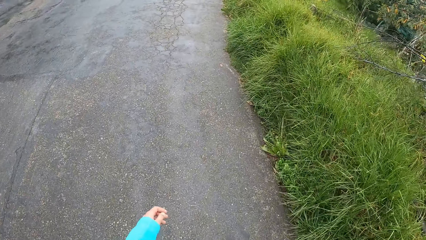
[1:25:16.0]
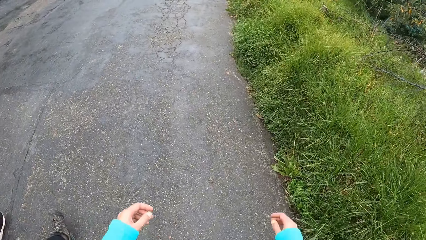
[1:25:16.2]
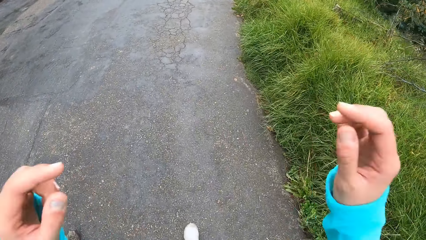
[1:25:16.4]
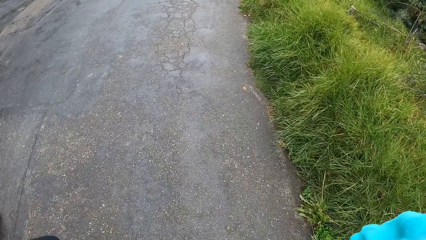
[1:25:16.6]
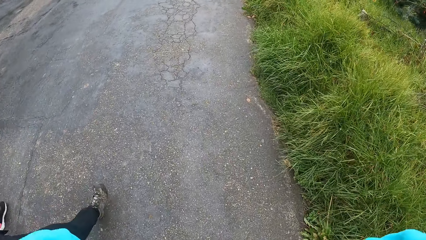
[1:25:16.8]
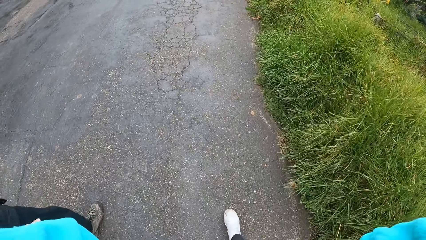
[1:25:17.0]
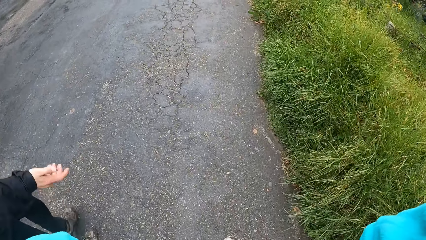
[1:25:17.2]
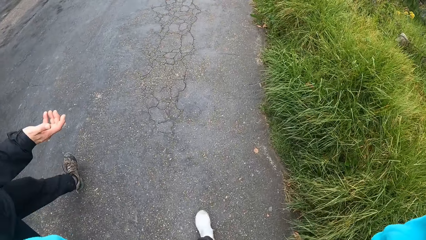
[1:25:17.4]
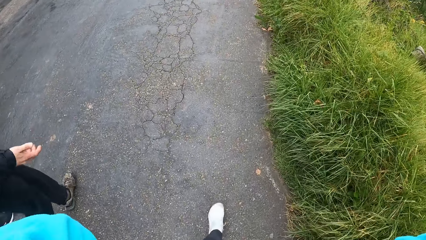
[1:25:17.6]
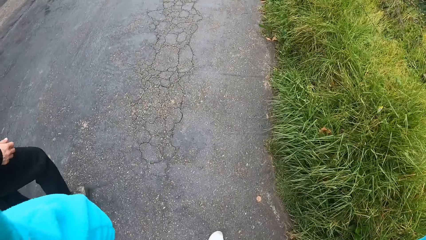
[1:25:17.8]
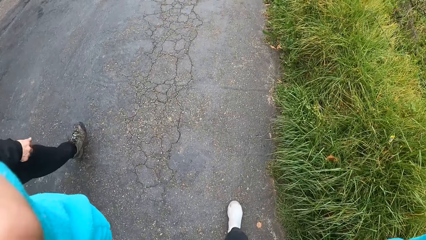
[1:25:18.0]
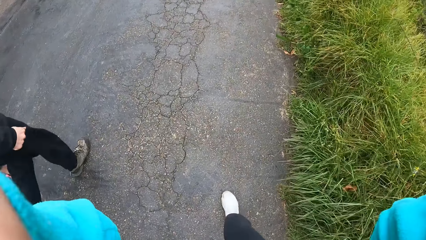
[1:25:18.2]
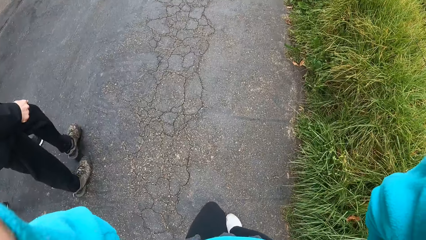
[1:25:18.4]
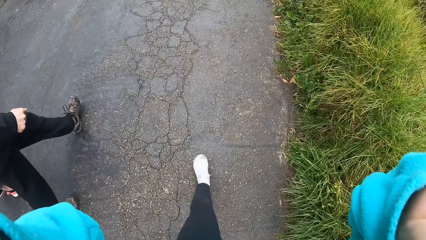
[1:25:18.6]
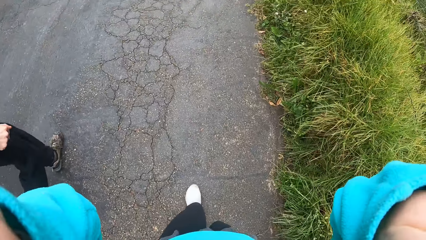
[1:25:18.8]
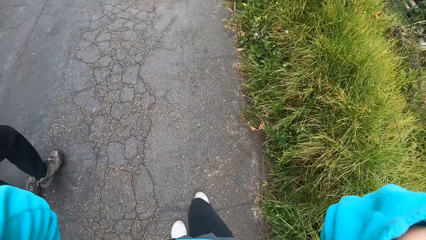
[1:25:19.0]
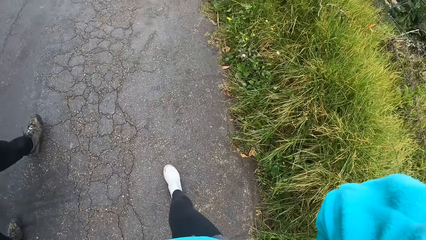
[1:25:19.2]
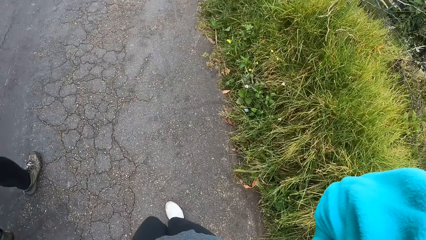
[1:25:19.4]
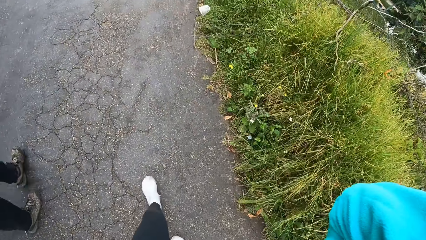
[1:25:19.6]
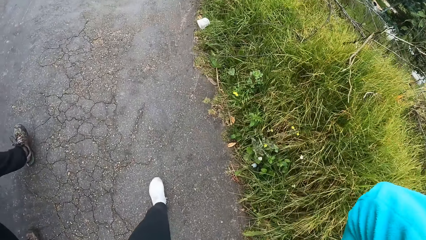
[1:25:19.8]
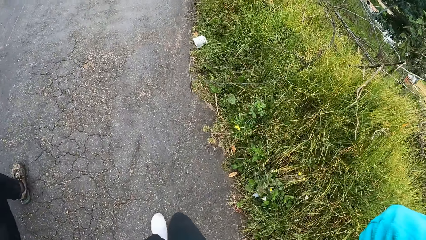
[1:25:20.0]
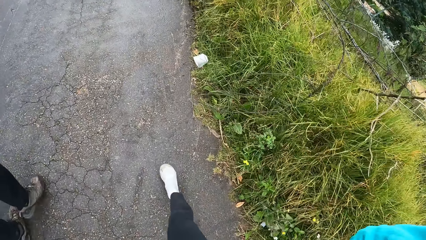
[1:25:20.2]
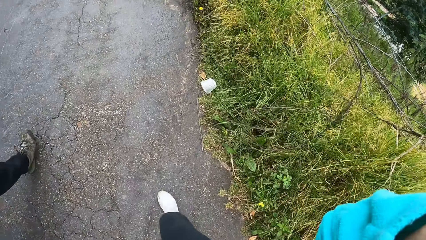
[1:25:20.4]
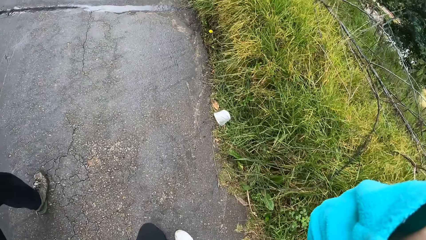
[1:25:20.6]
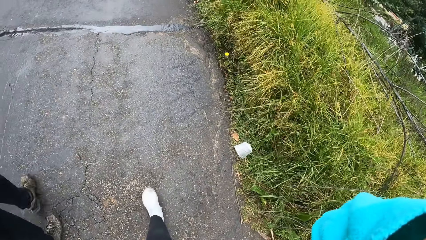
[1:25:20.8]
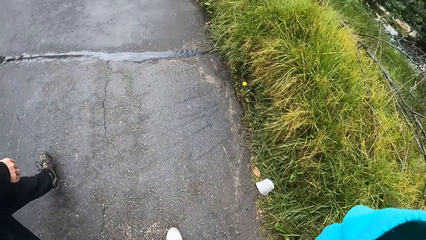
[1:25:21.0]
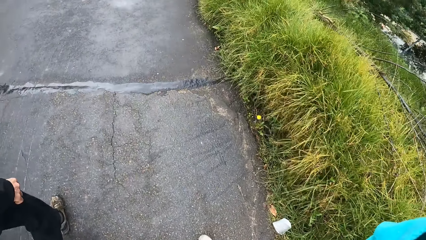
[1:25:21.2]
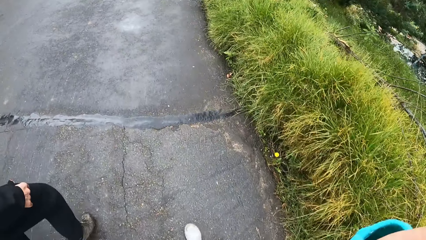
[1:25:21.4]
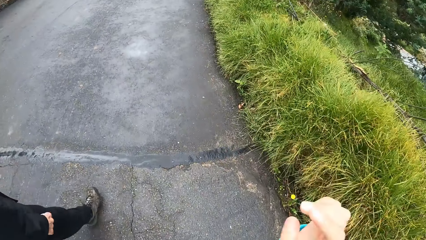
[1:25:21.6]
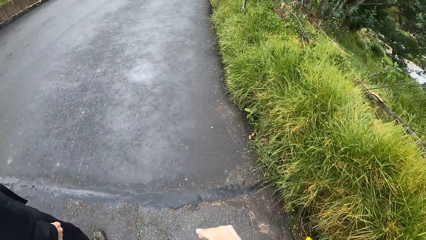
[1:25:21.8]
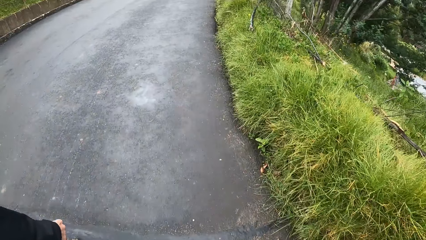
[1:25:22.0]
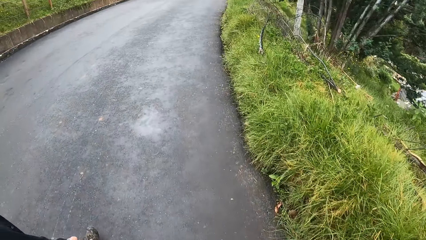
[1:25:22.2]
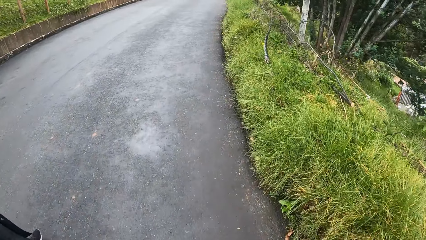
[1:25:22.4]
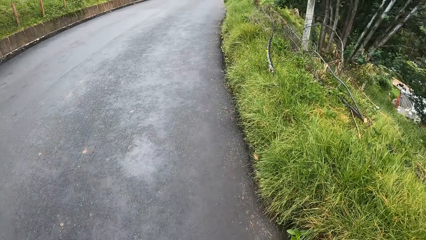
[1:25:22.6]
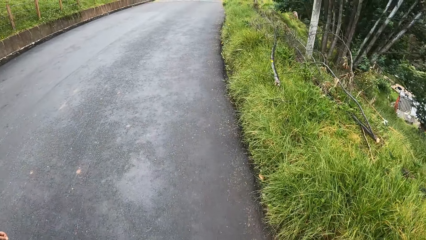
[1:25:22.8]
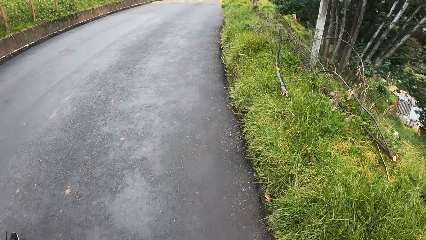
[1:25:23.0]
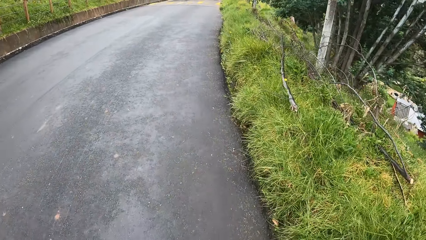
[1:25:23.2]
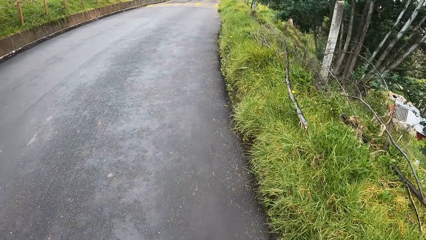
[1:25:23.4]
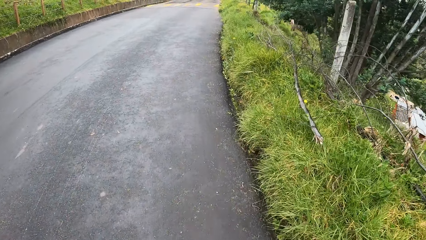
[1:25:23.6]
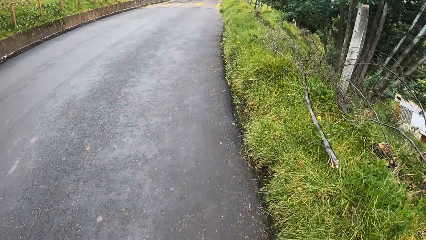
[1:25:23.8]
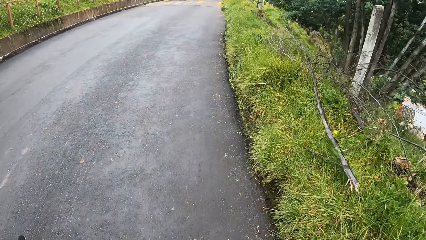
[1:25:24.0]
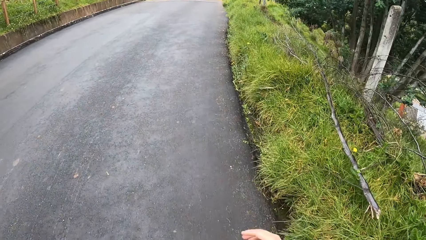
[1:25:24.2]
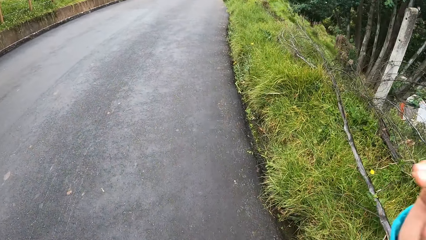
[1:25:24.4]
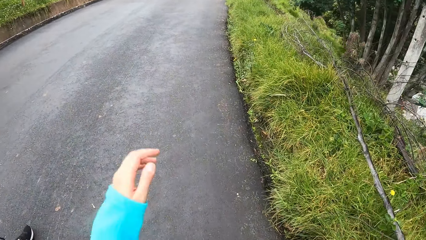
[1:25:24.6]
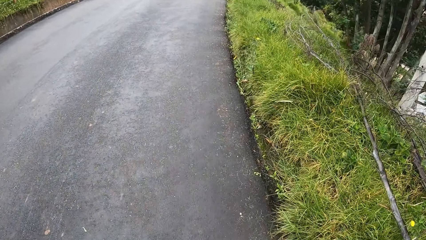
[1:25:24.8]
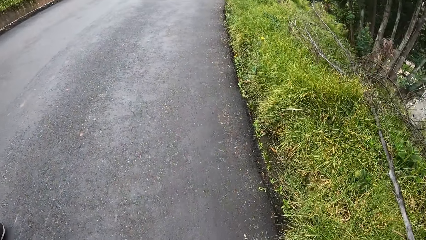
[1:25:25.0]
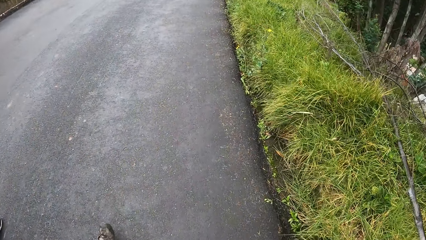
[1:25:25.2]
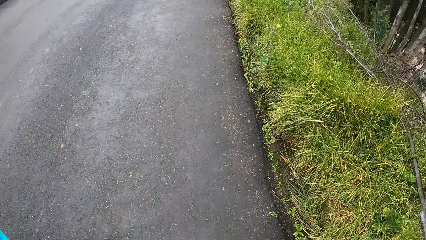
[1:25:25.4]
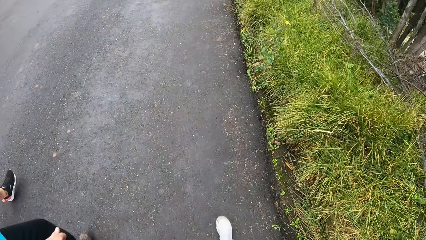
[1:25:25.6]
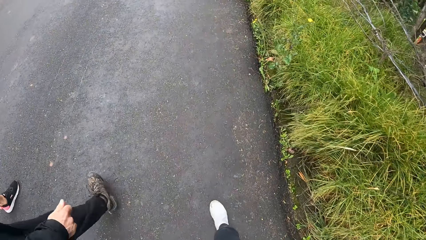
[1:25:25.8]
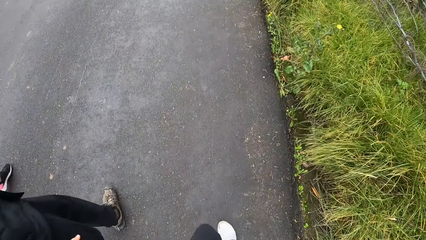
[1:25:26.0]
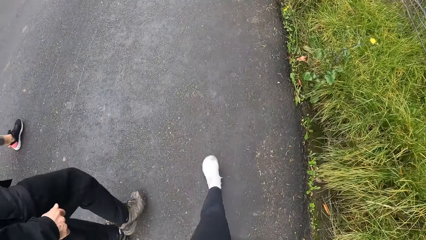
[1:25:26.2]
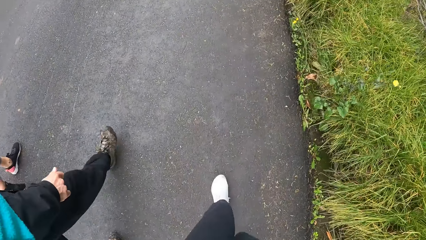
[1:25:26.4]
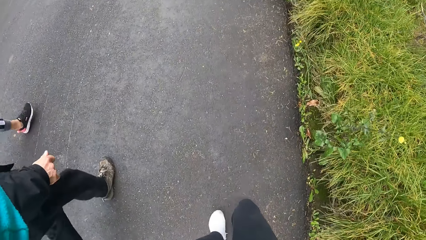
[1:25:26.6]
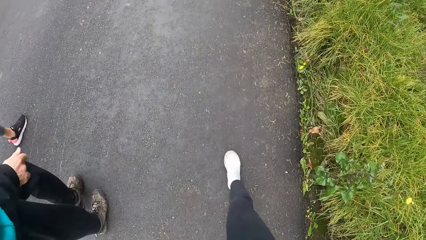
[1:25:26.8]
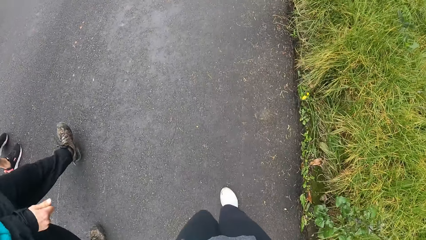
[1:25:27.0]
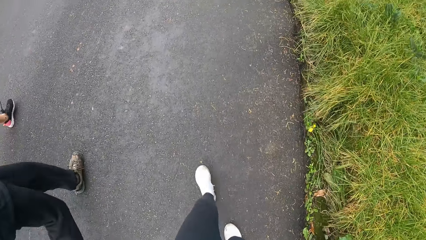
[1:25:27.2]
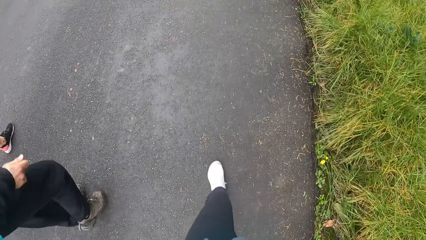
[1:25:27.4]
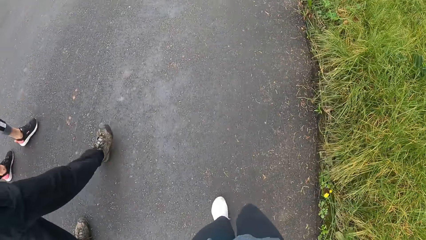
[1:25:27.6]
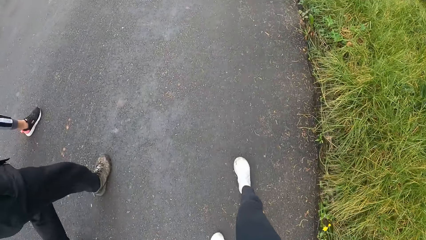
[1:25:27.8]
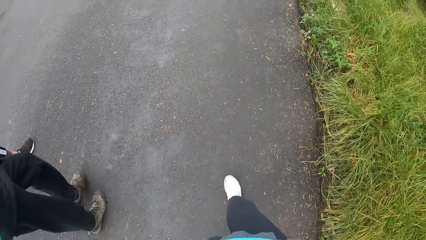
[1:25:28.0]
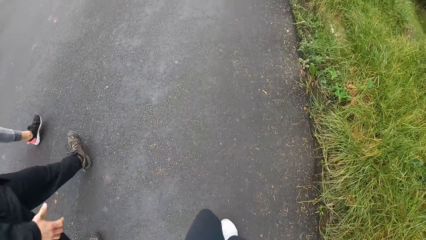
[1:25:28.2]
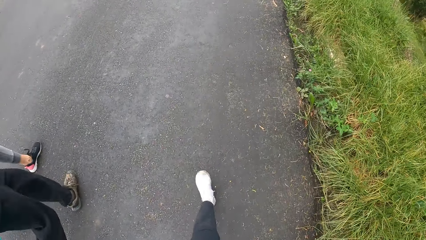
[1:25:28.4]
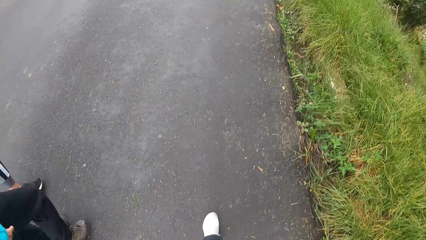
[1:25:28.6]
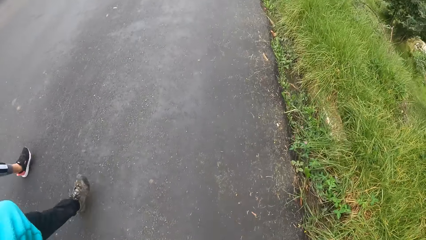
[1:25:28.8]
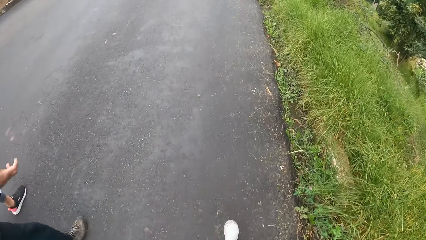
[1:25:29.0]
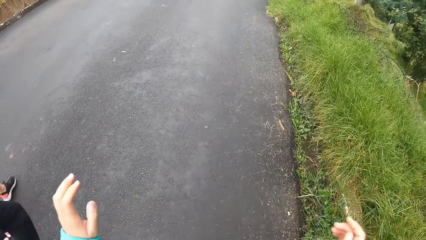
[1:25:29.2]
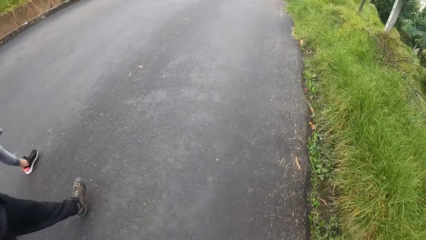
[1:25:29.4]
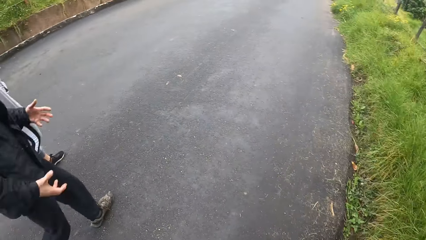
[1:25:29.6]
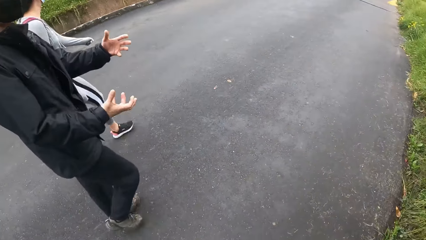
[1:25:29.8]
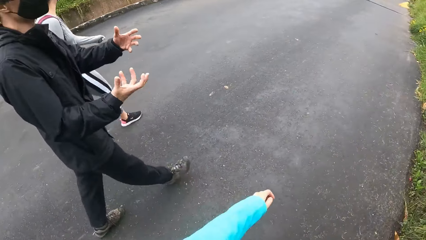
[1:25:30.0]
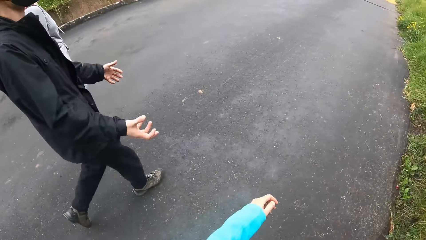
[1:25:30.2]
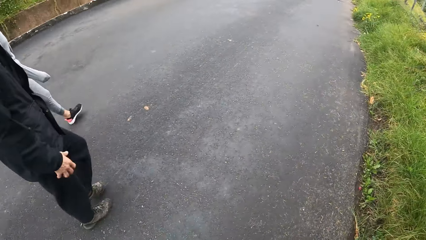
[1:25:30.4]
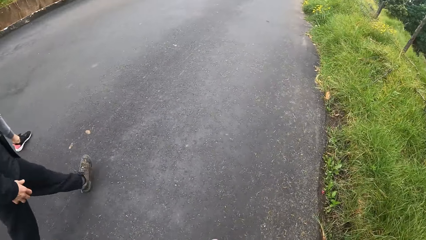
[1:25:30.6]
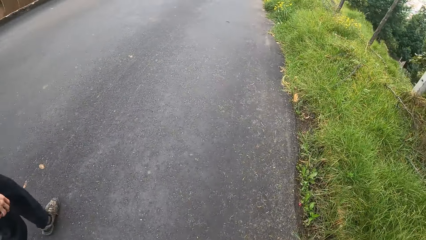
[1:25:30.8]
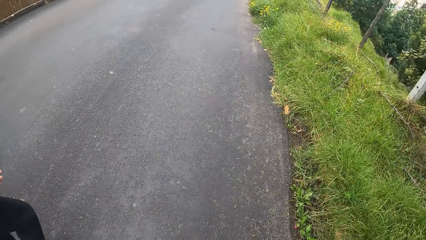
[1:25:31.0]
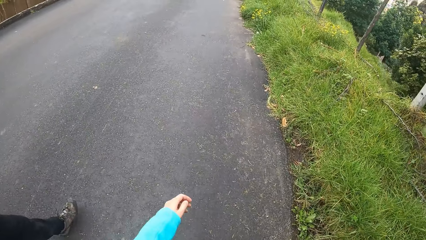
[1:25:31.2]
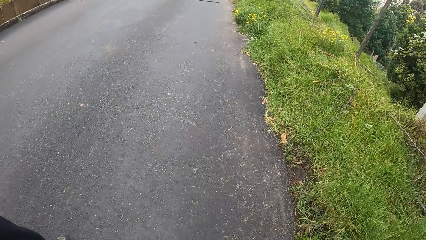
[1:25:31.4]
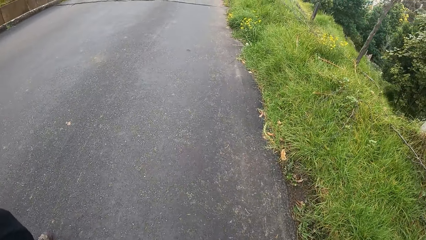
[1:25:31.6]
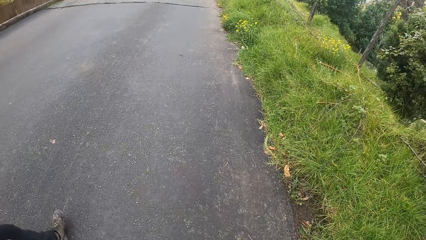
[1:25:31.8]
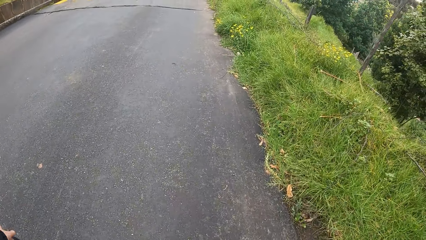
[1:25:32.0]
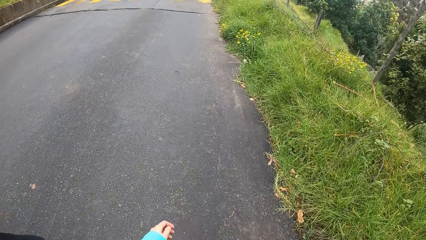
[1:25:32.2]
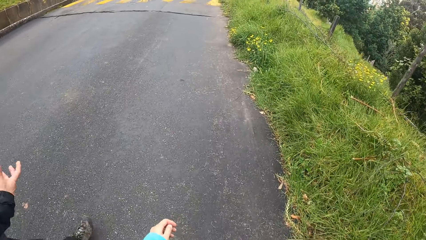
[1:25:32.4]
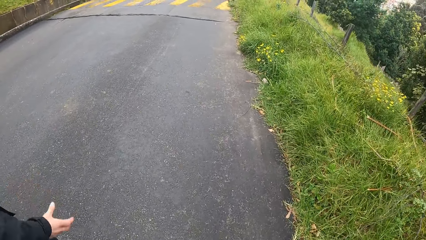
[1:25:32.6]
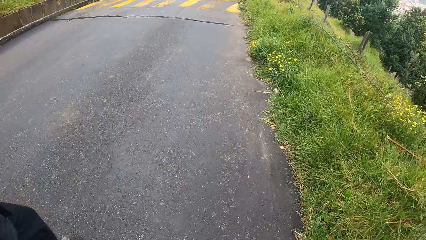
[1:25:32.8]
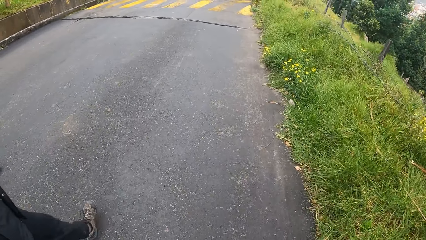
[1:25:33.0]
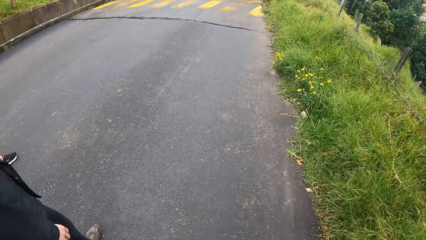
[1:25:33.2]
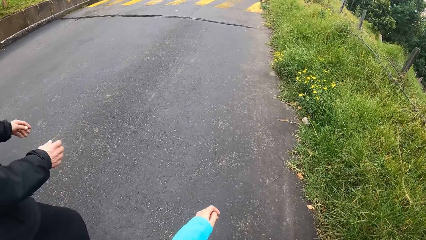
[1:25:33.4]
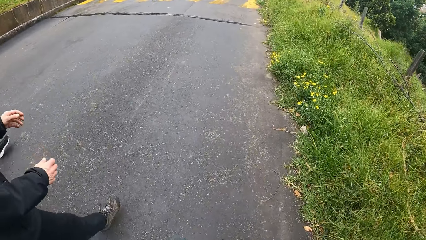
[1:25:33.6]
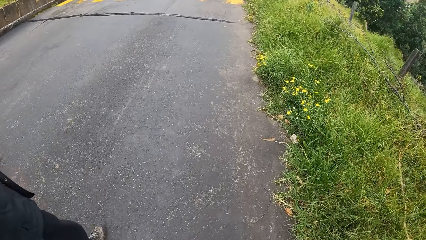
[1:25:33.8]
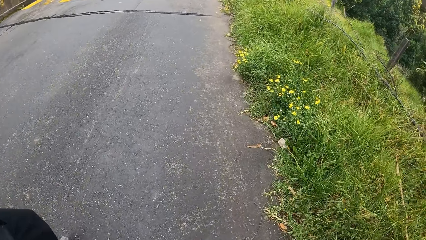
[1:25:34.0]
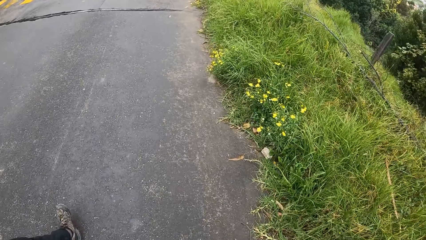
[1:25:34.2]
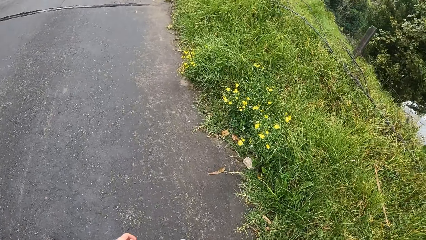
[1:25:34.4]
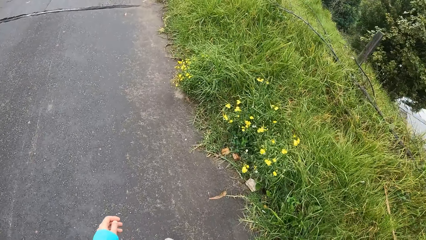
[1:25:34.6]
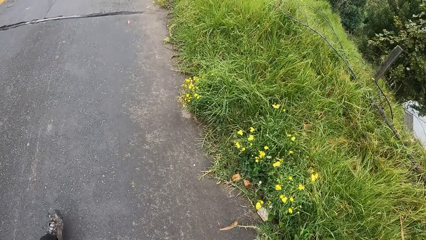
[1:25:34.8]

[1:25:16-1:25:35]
The camera wearer raises both hands towards her head. They fix a camera on his head. They lower both hands. They walk along a road. They raise both hands towards her head. They fix the camera on his head. They lower both hands. A man gesticulates with both hands. The man converses with the camera wearer. The camera wearer looks at trees alongside a road.
